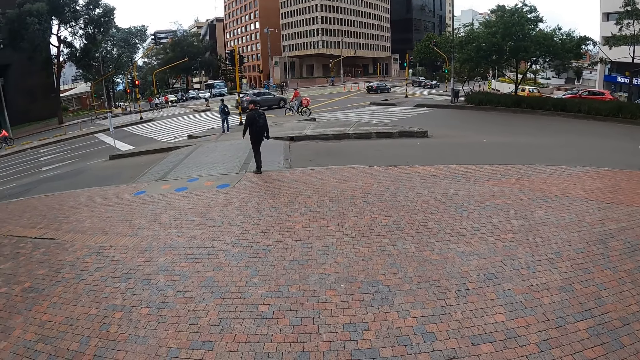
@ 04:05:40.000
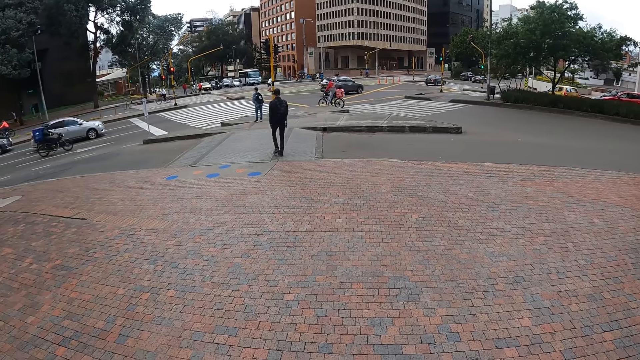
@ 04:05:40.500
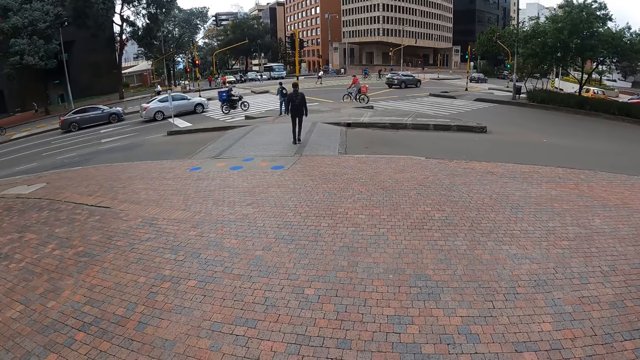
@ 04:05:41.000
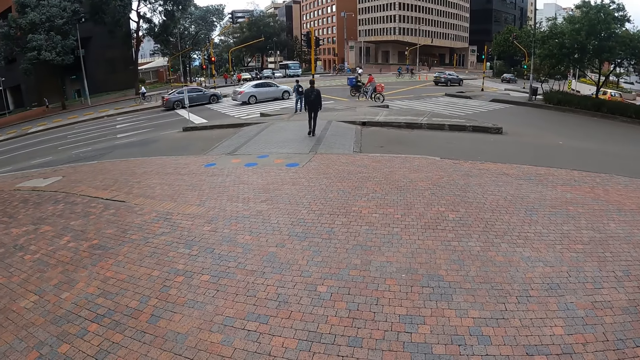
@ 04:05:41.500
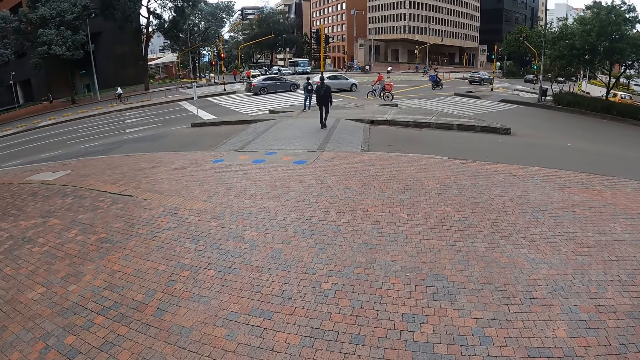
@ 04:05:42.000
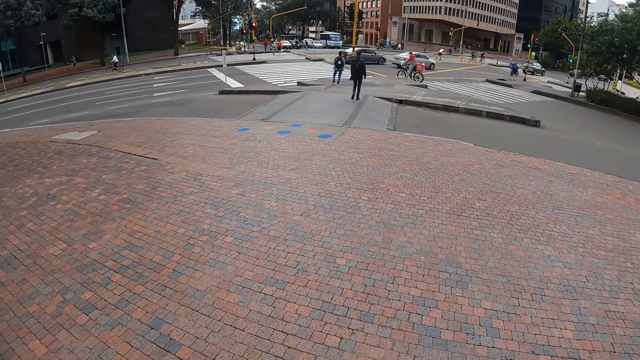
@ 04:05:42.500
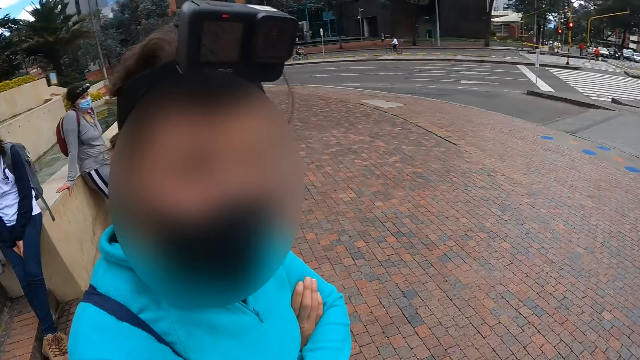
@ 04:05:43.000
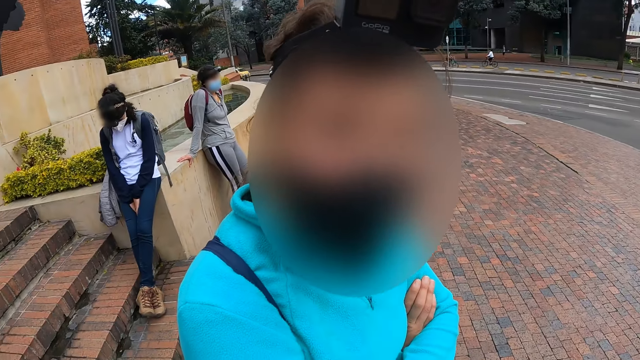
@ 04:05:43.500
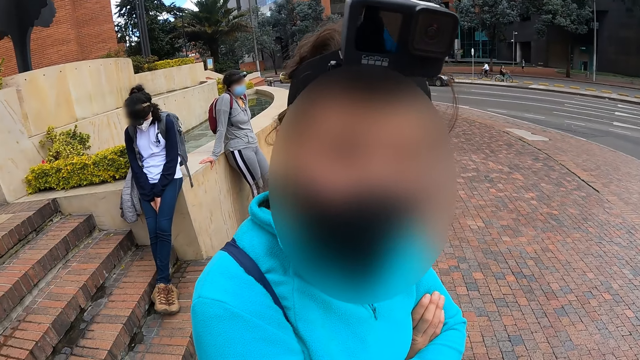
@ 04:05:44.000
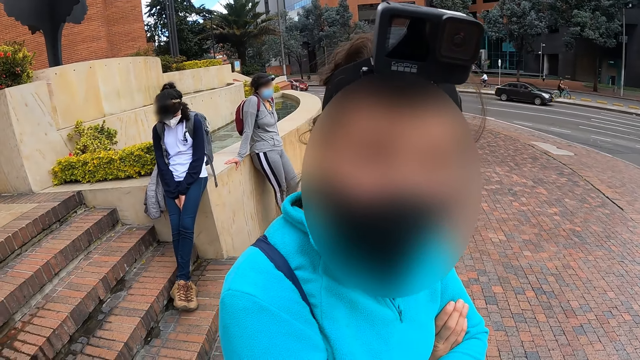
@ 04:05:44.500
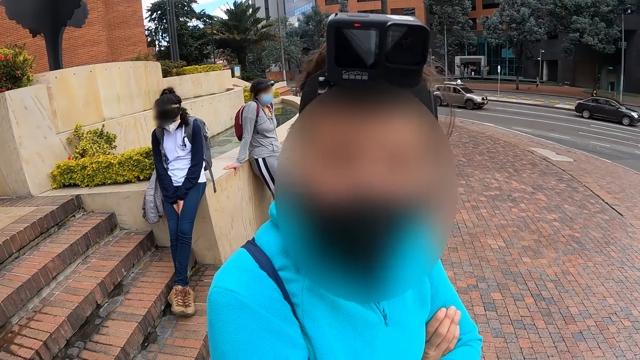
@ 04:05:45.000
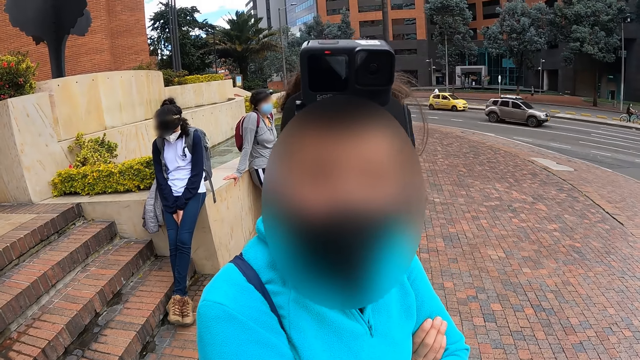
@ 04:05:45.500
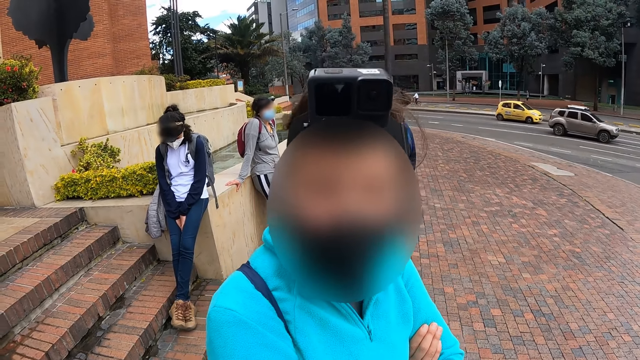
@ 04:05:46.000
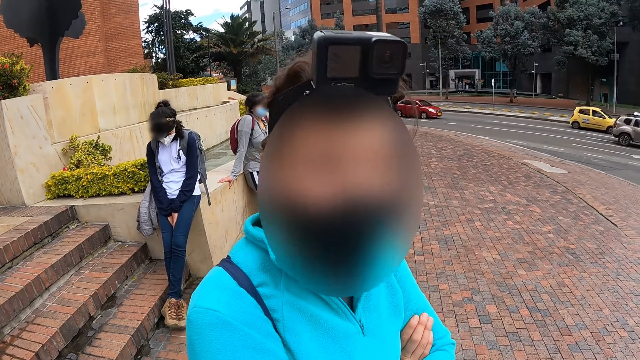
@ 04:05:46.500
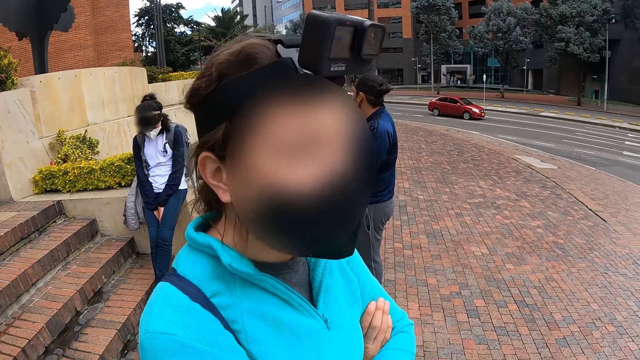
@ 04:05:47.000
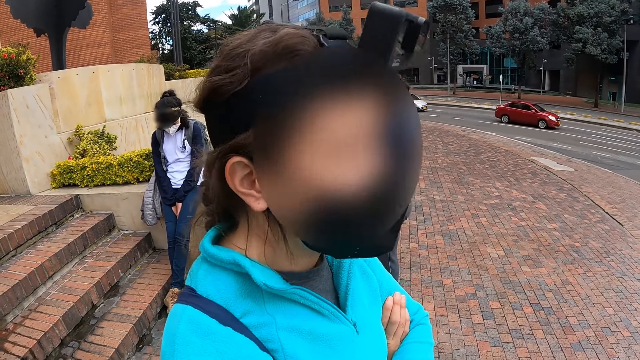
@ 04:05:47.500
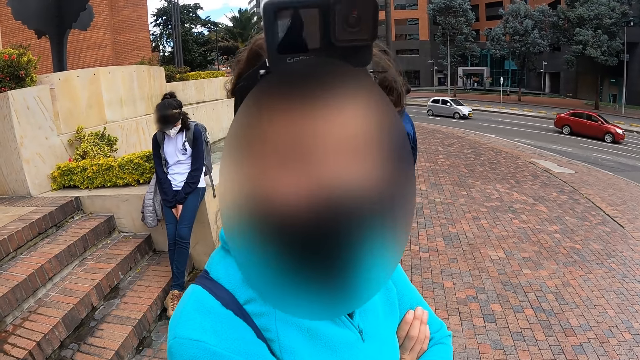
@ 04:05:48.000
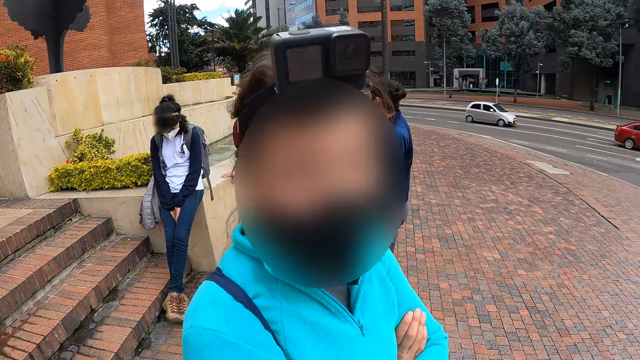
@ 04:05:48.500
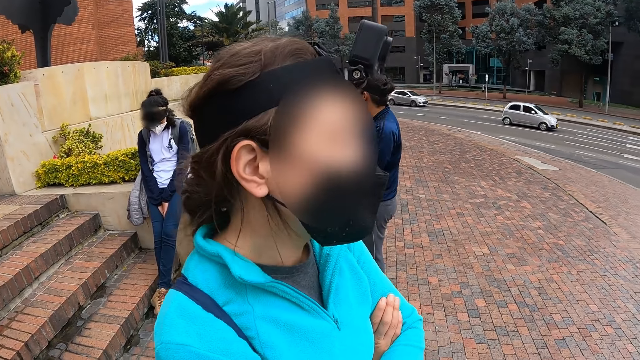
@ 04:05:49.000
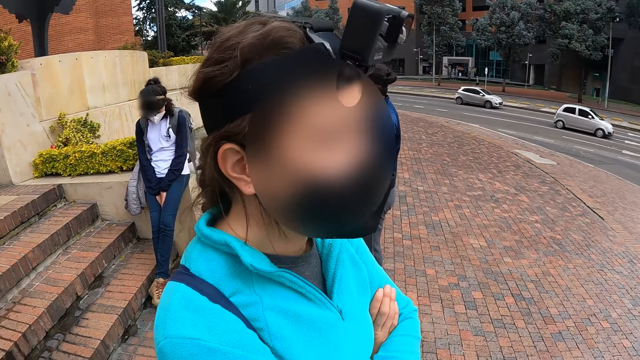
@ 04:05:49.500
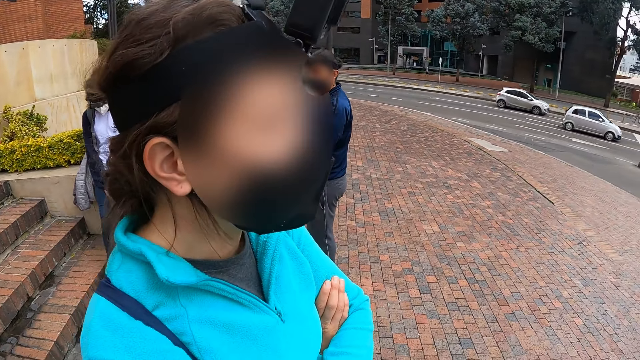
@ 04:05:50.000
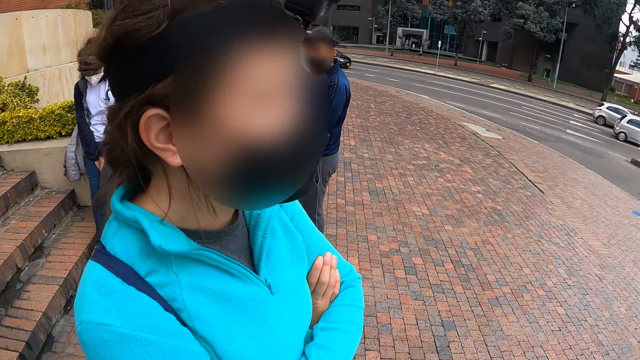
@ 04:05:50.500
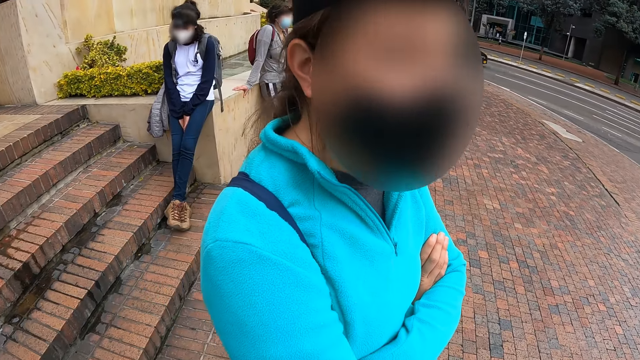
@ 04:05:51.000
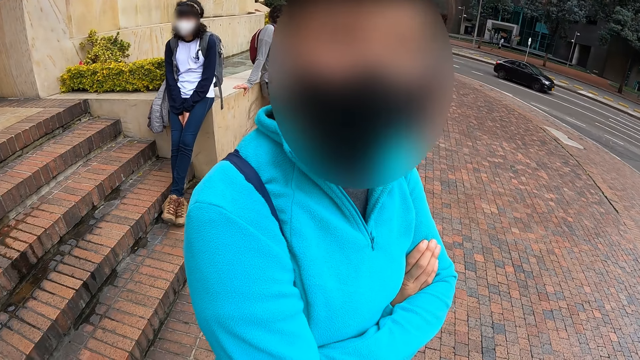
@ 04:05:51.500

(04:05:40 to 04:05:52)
The camera wearer talks to a person.

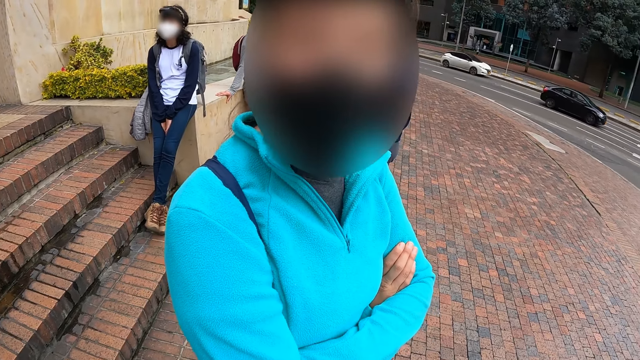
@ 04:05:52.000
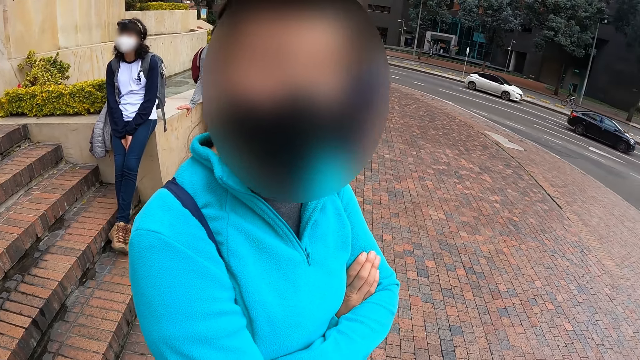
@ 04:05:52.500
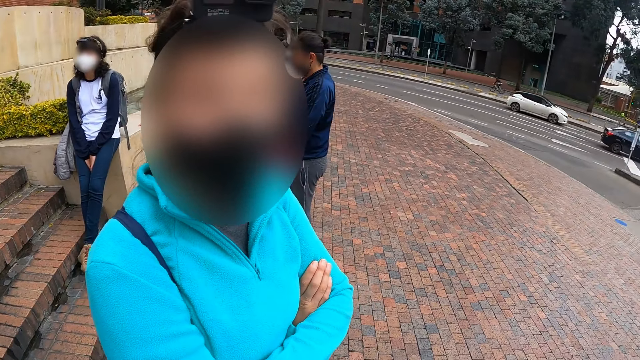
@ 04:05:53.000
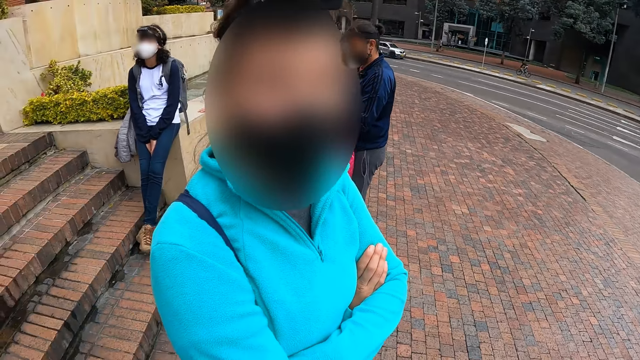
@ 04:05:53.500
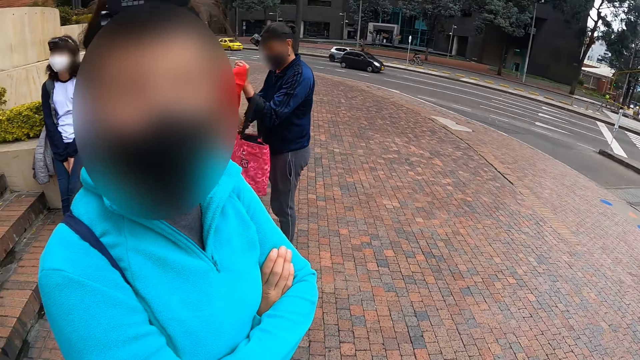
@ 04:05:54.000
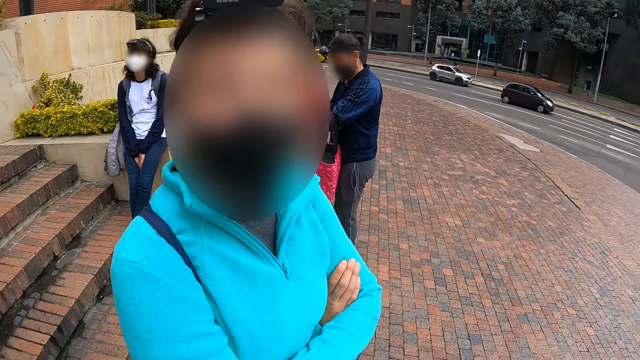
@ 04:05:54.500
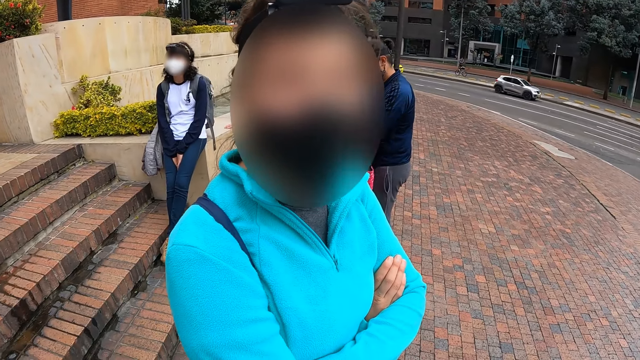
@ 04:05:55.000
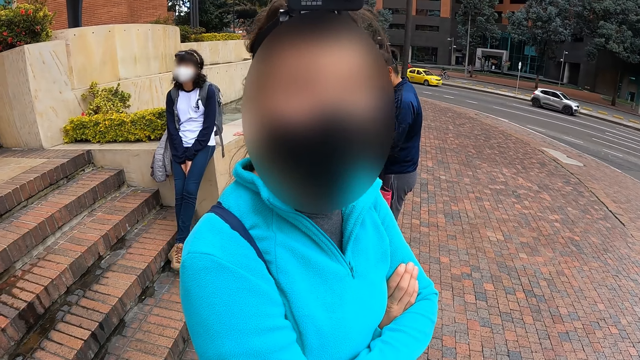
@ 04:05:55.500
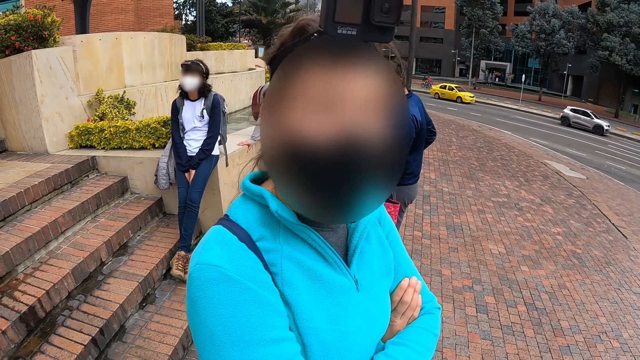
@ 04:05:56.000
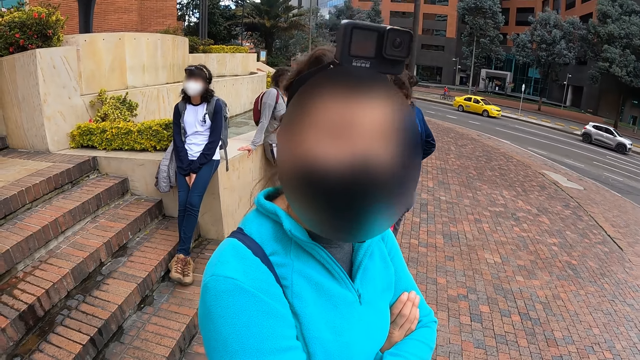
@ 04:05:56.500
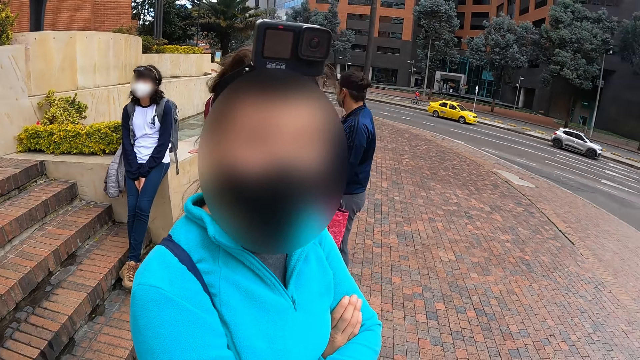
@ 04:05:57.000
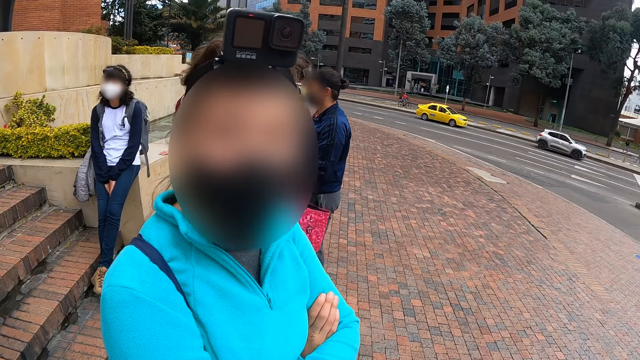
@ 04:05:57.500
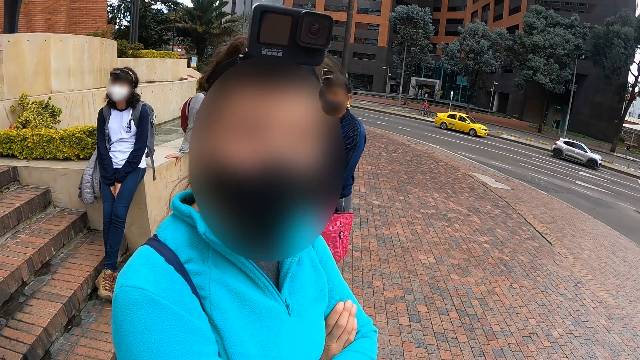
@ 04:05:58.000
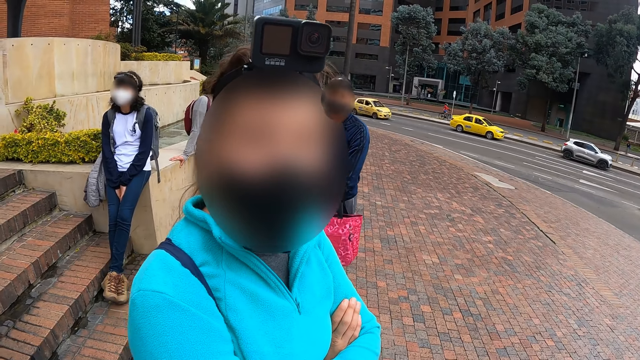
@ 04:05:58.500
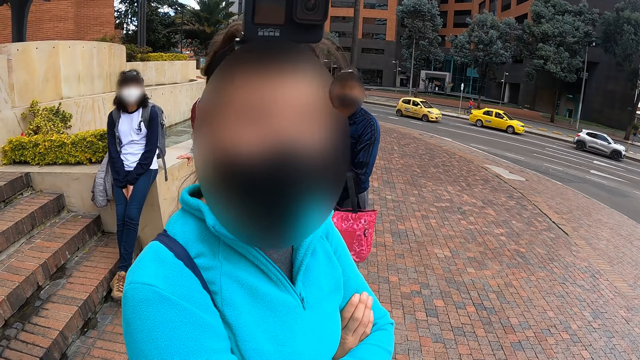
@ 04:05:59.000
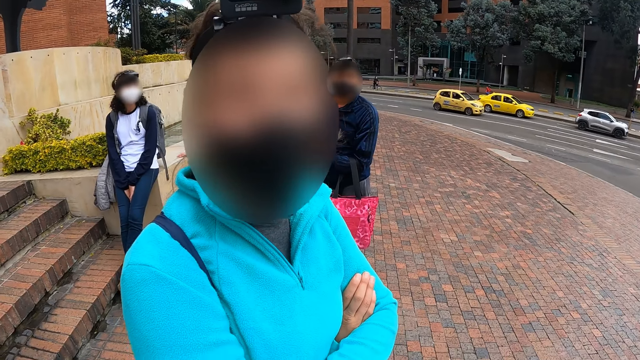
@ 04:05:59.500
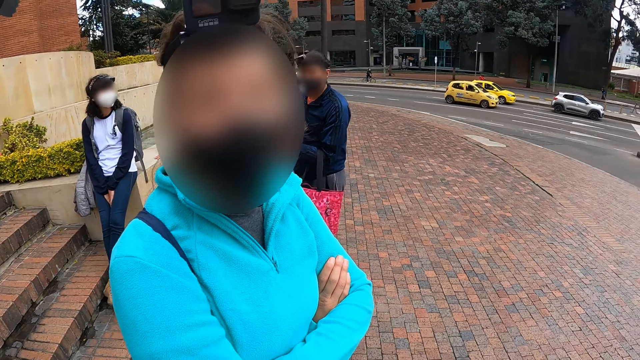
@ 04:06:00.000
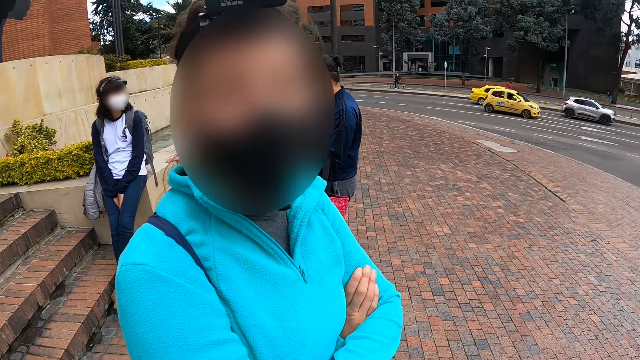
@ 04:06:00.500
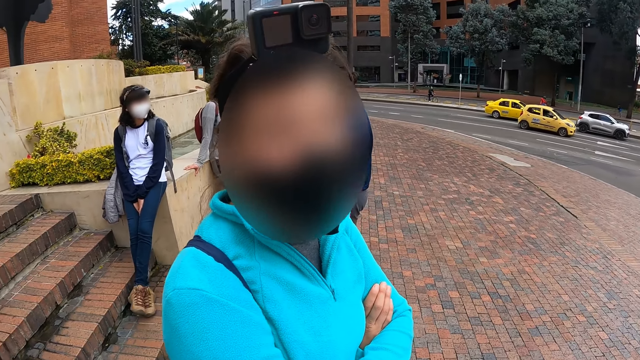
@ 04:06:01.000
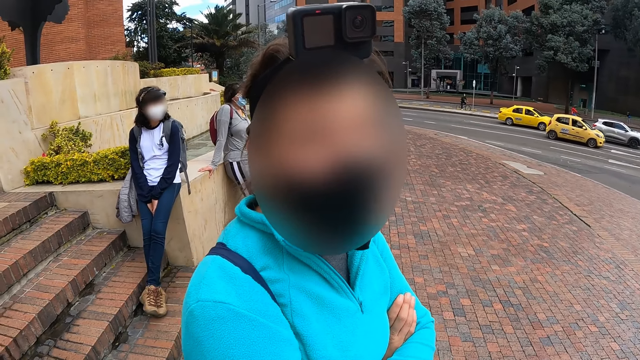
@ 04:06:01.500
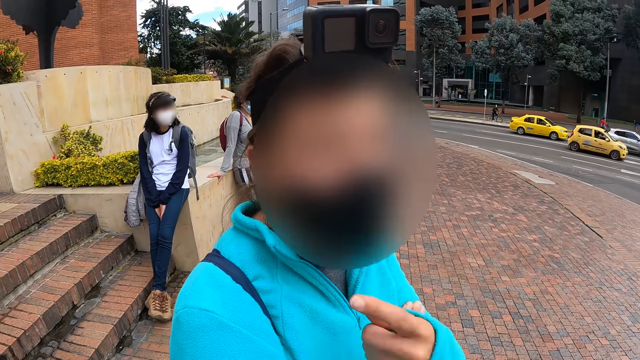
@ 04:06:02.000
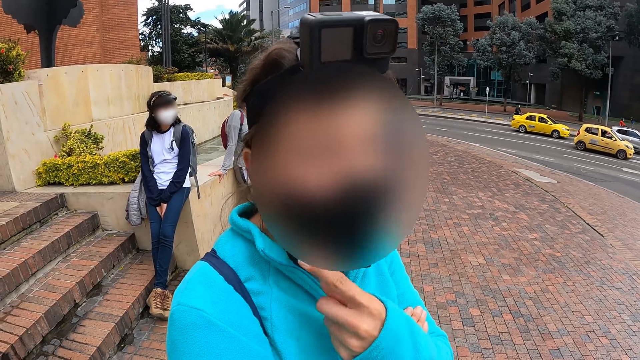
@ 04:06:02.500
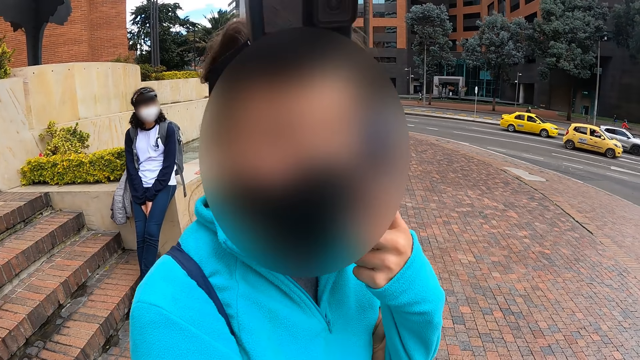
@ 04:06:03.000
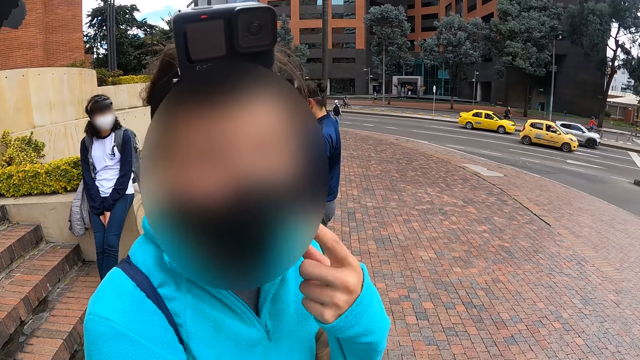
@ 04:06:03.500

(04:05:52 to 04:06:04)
The woman touches her face with her right hand. She touches her face with her right hand again.
